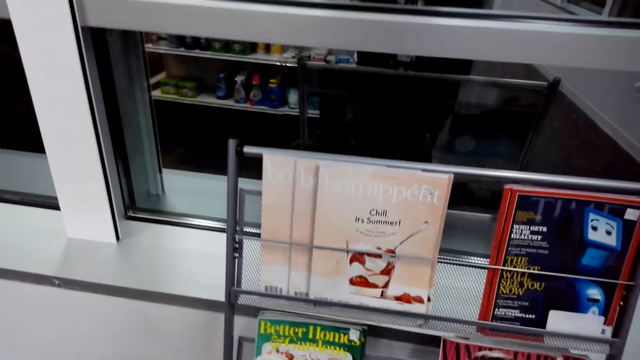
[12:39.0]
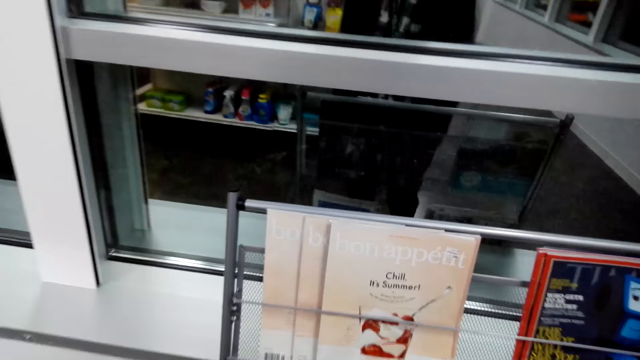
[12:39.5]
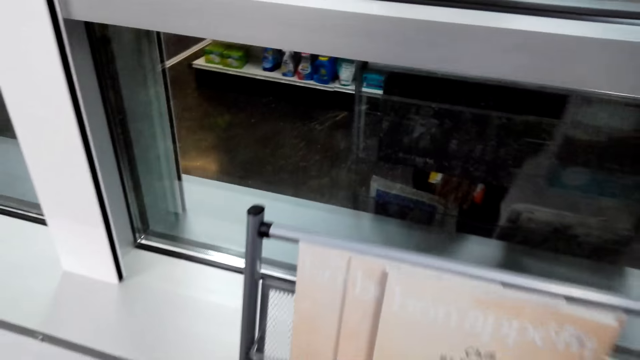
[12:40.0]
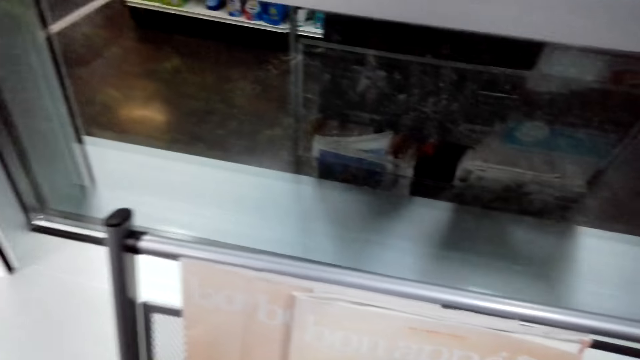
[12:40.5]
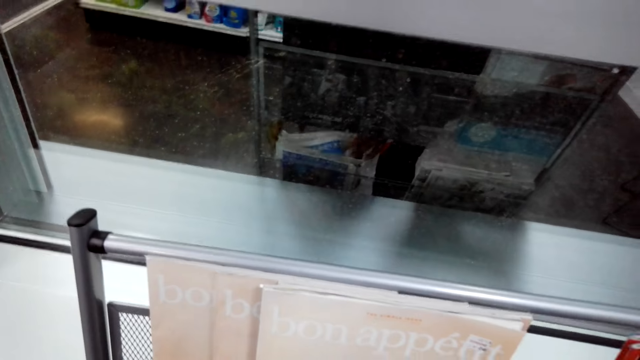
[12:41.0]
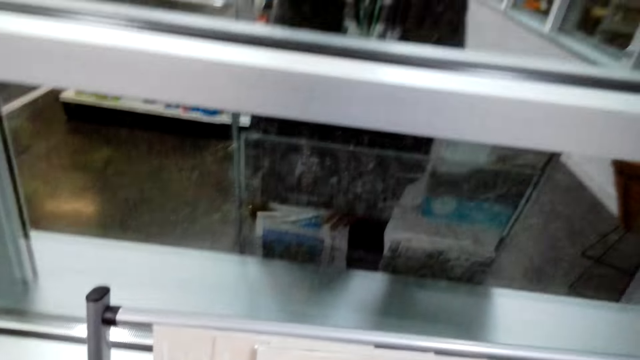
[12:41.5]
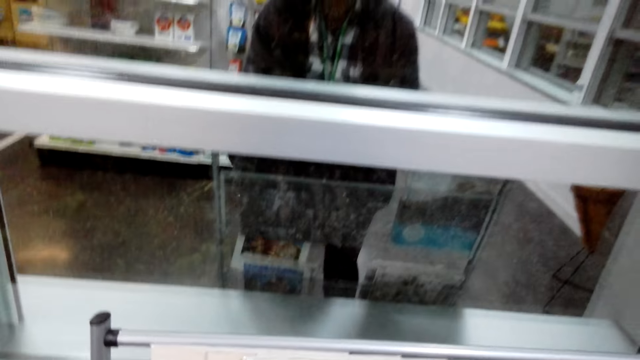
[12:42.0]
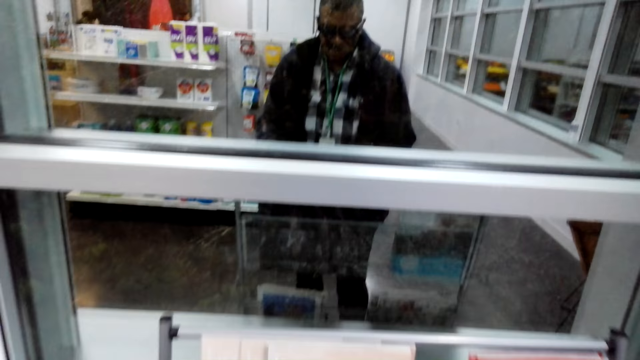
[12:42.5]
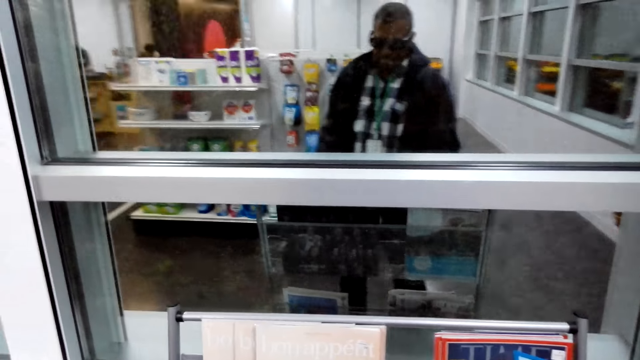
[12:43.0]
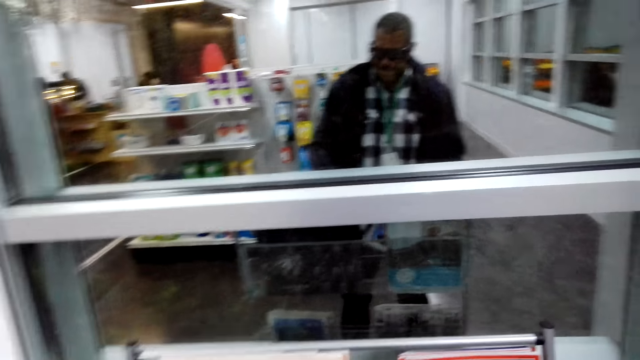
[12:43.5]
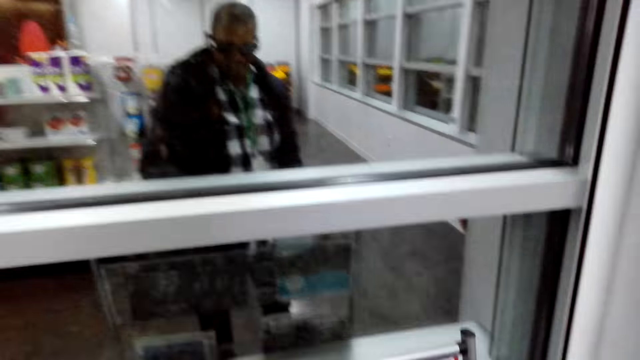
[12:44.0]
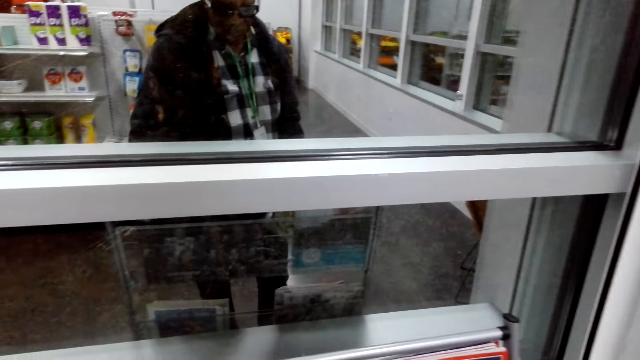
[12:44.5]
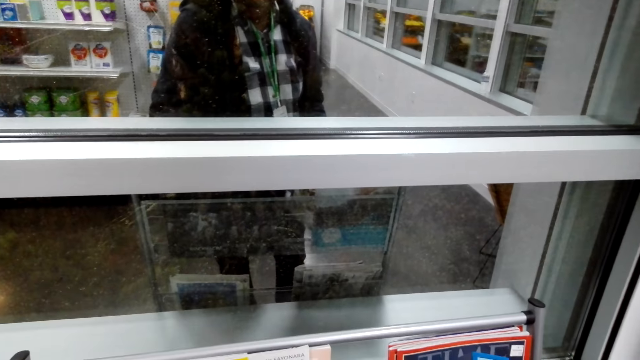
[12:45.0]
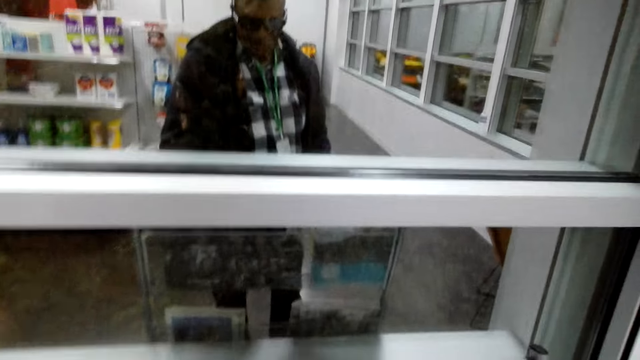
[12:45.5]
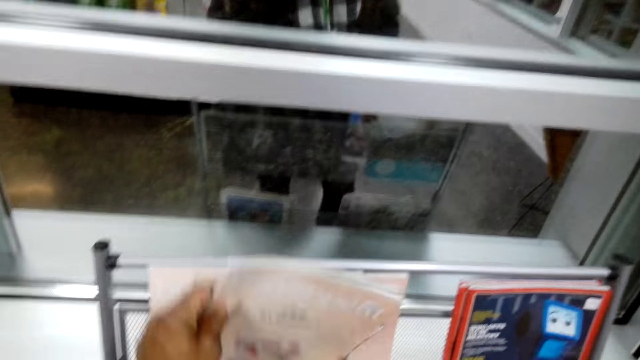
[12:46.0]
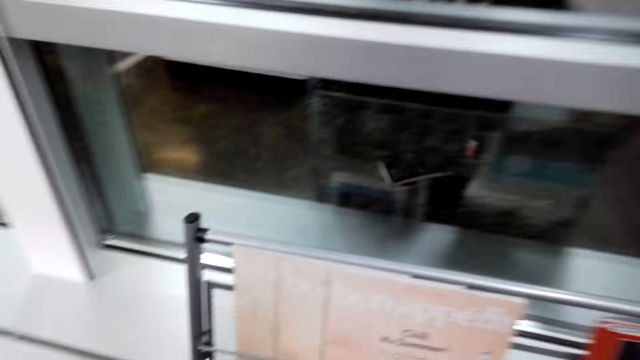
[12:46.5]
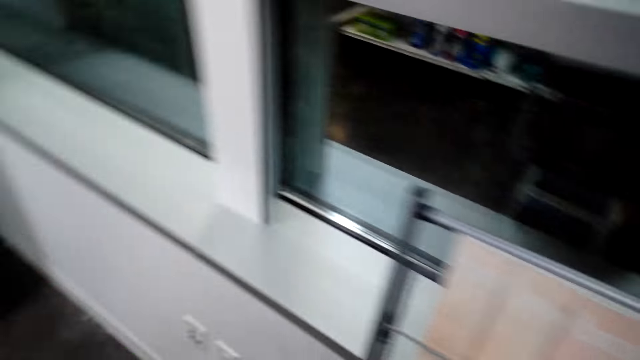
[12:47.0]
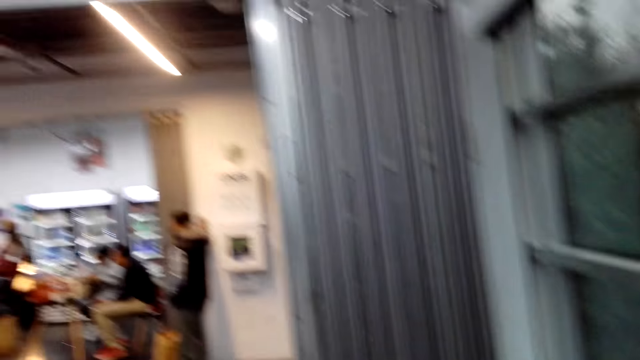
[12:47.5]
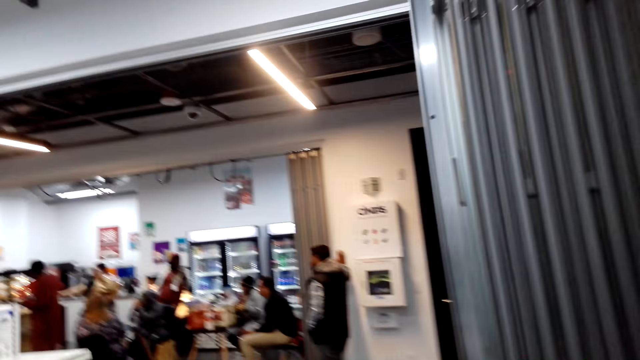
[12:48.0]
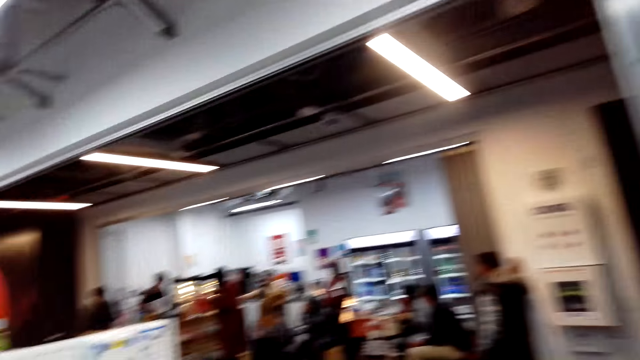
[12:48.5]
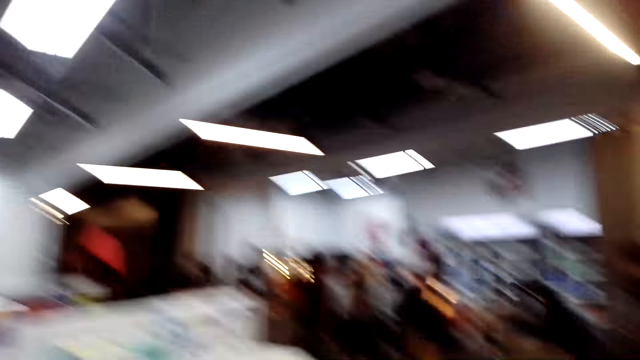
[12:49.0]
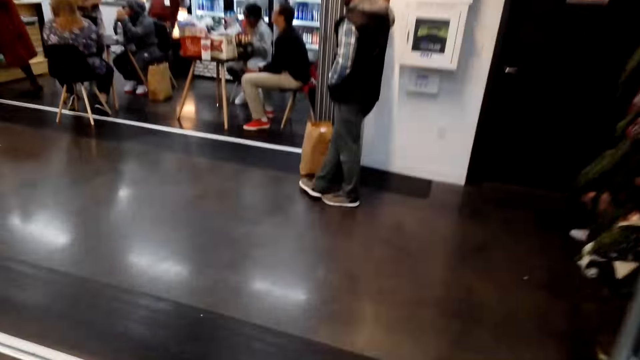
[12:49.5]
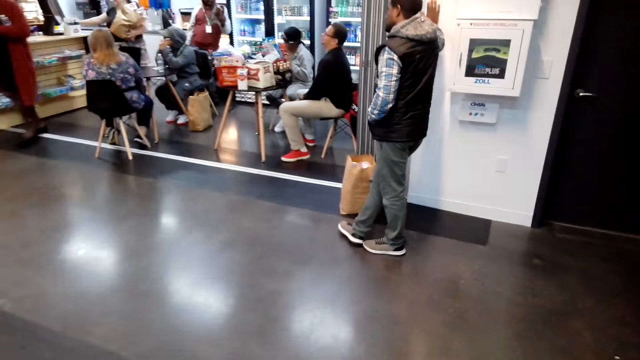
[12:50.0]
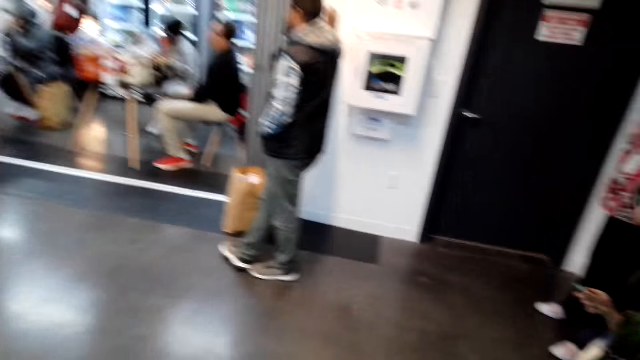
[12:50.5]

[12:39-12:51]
The camera wearer walks with the magazine.

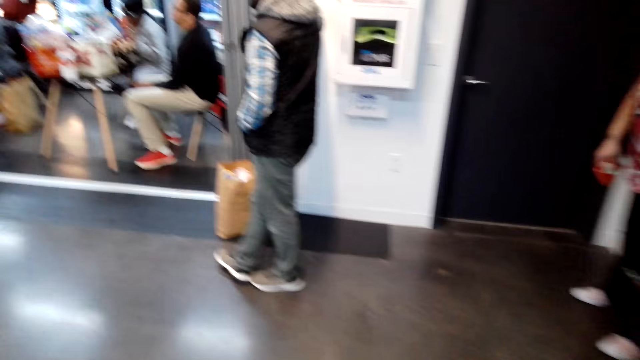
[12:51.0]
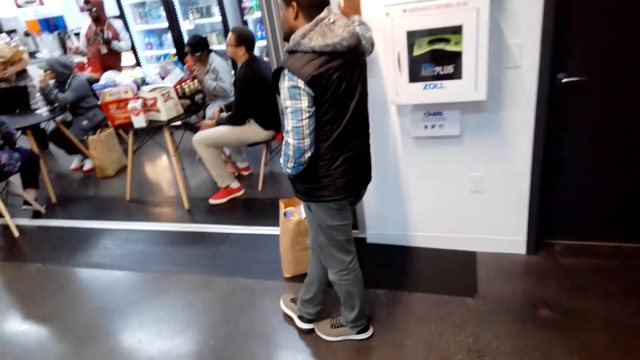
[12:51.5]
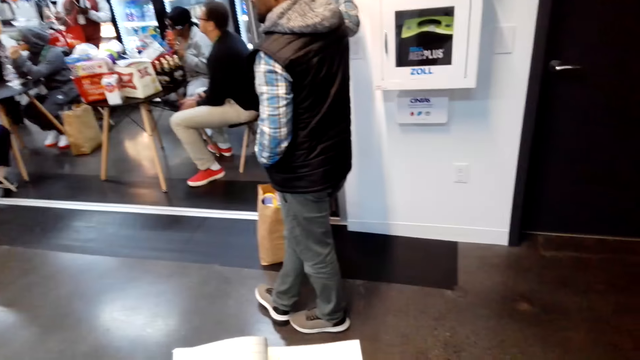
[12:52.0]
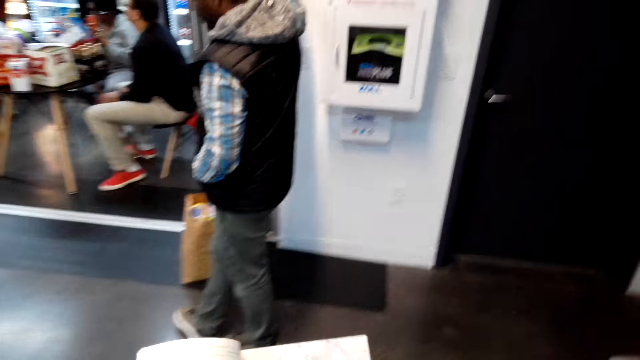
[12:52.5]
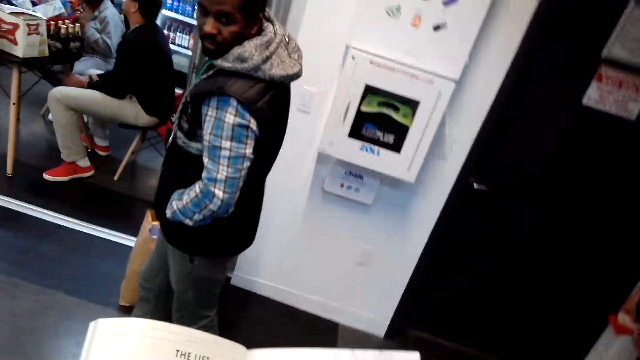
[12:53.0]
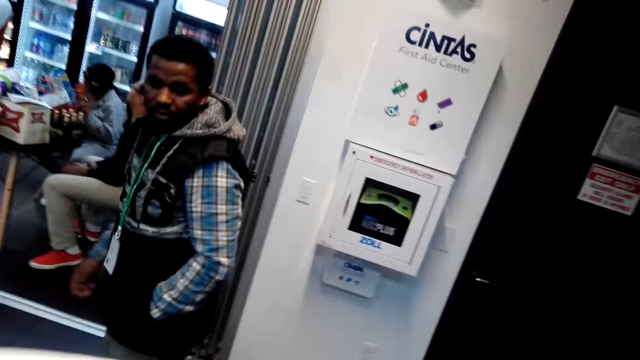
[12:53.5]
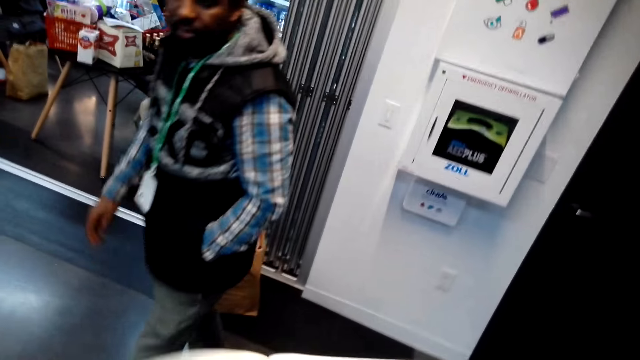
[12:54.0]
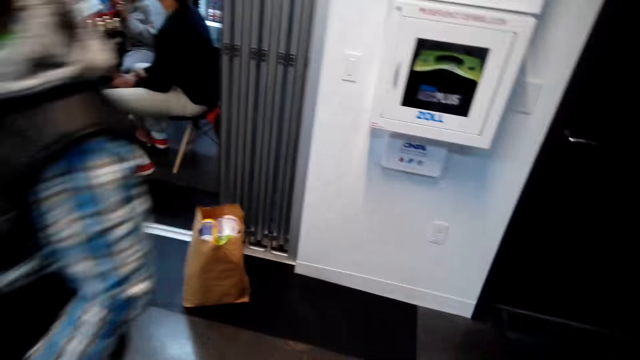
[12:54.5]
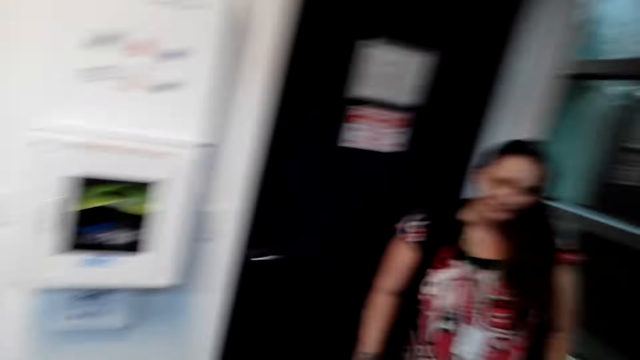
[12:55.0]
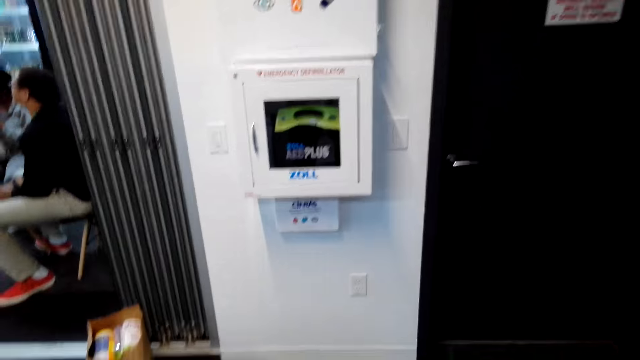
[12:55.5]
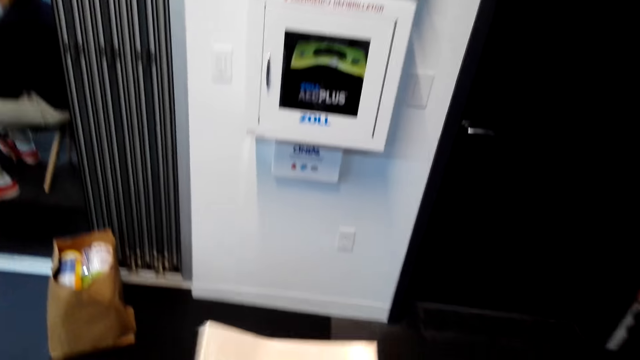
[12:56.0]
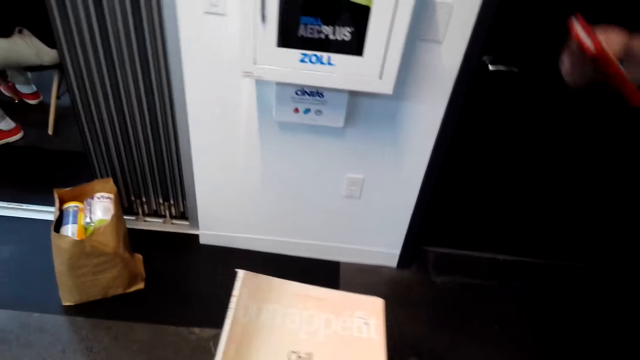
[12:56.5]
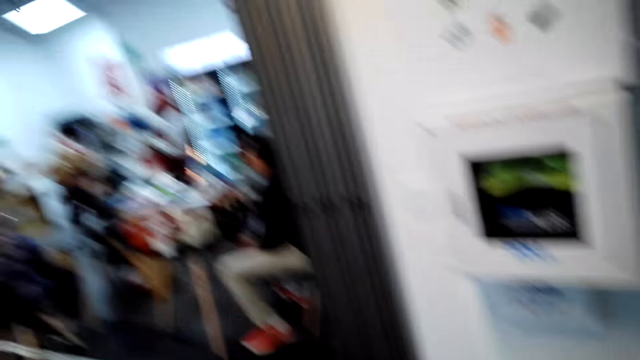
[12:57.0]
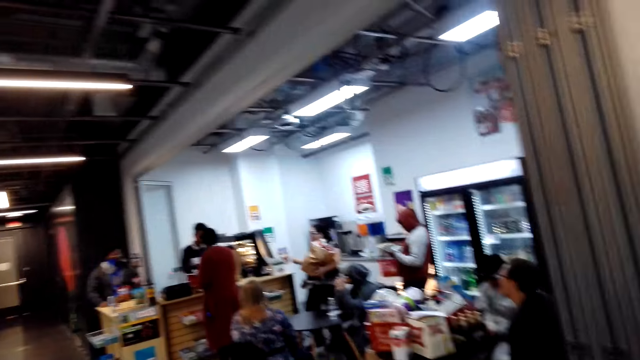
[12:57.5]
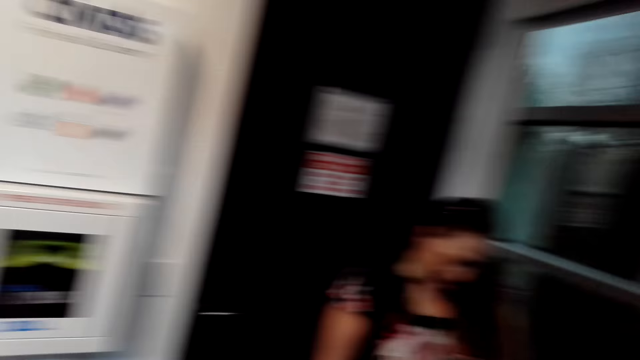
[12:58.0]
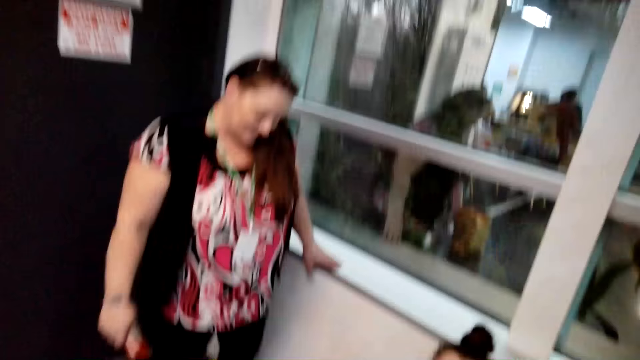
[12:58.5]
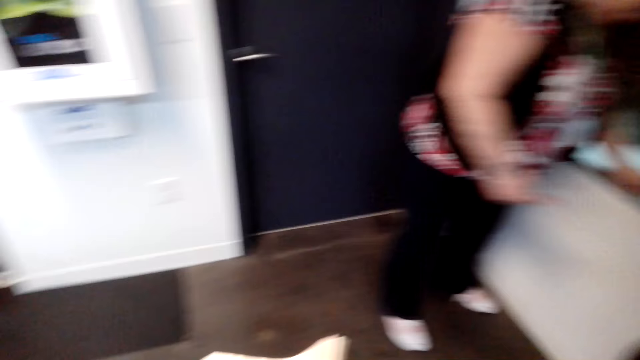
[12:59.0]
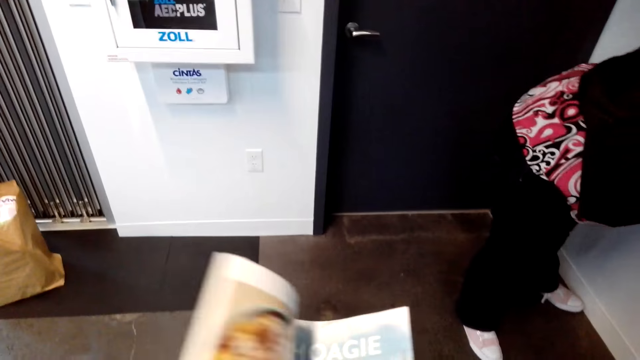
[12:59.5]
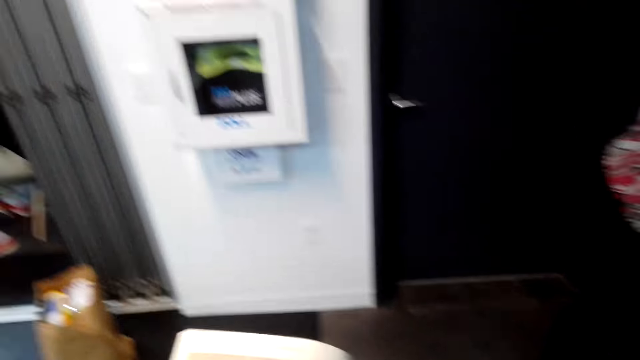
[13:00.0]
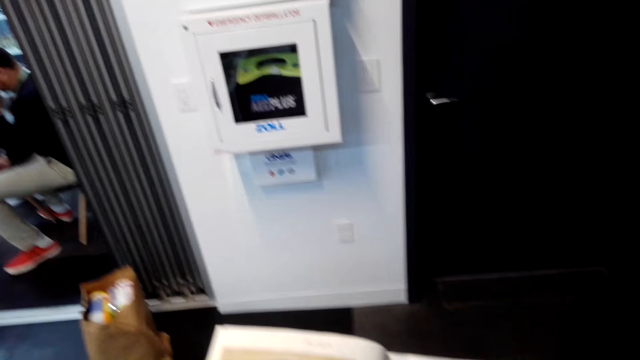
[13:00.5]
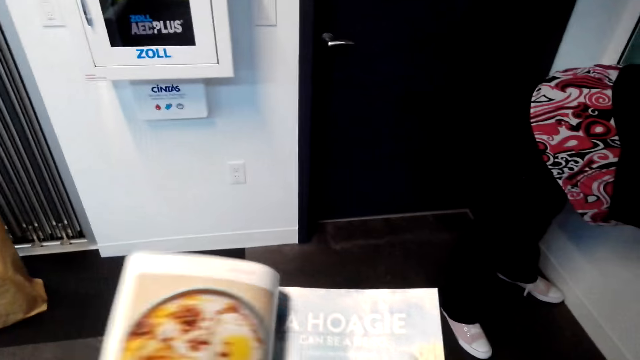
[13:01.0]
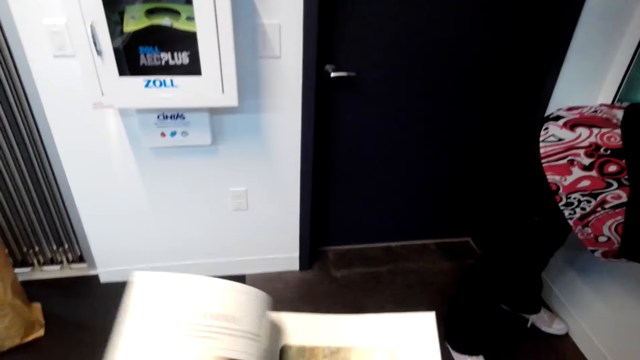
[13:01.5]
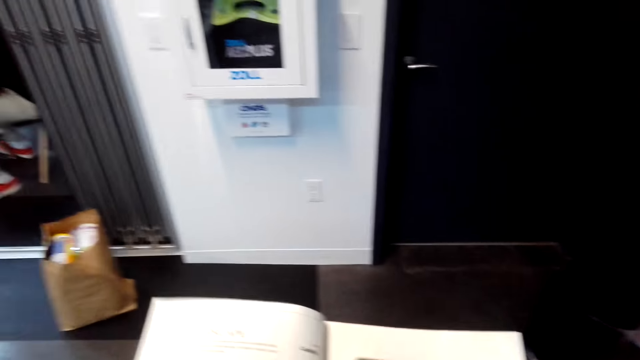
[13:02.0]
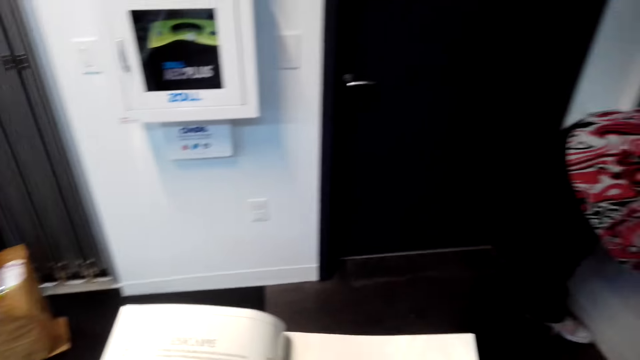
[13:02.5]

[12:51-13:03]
The camera wearer reads the magazine. A man walks around. The camera wearer looks aside. They turn pages in the magazine.
